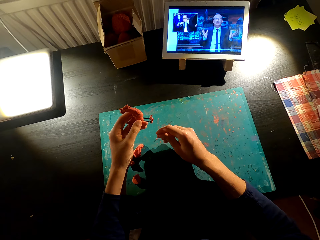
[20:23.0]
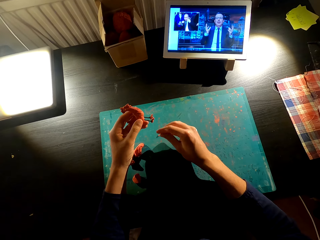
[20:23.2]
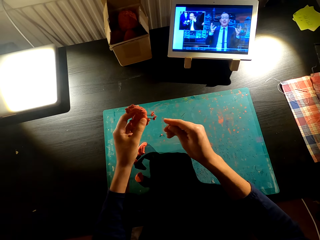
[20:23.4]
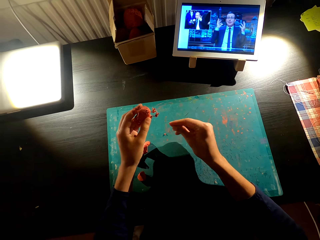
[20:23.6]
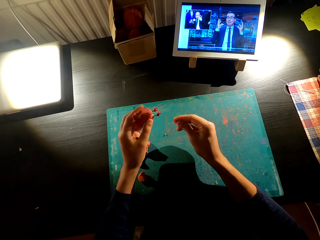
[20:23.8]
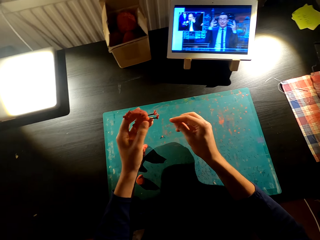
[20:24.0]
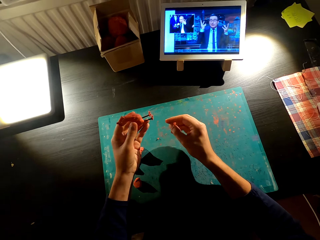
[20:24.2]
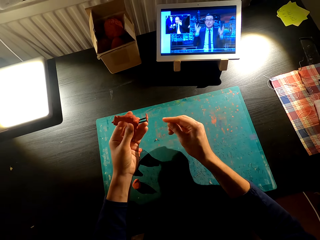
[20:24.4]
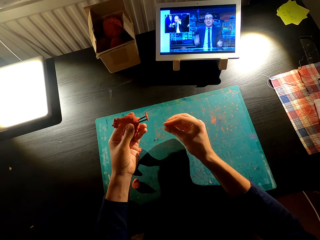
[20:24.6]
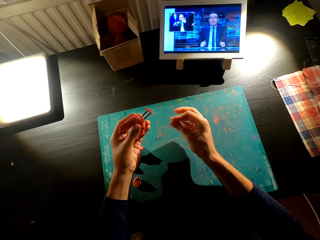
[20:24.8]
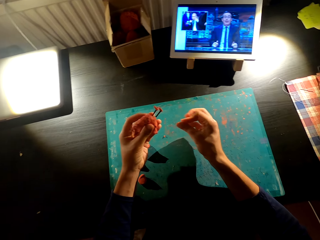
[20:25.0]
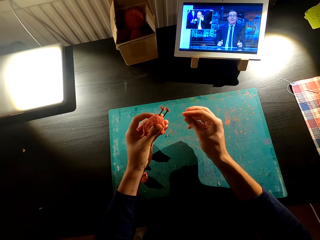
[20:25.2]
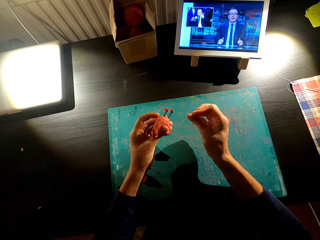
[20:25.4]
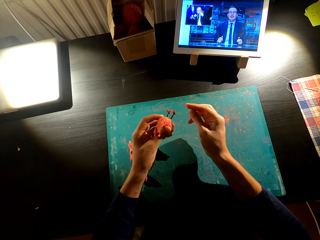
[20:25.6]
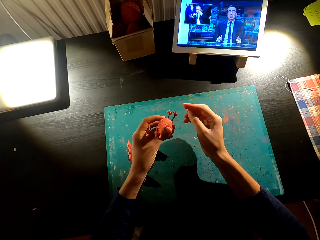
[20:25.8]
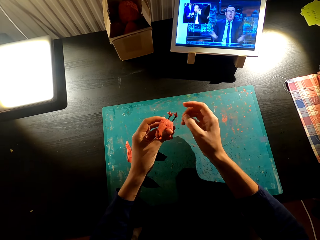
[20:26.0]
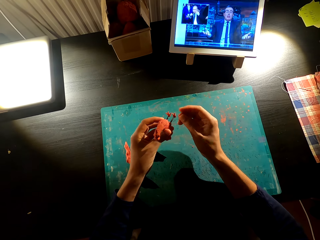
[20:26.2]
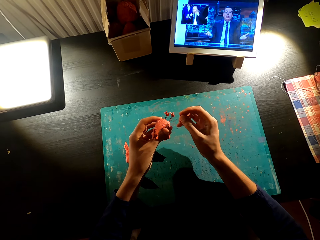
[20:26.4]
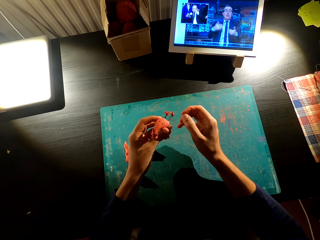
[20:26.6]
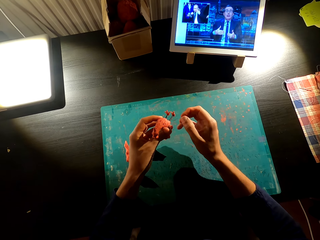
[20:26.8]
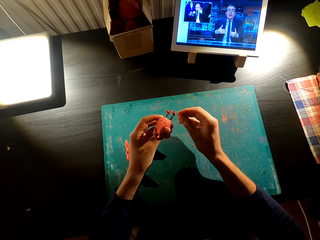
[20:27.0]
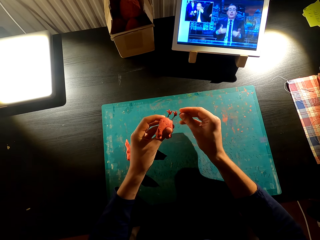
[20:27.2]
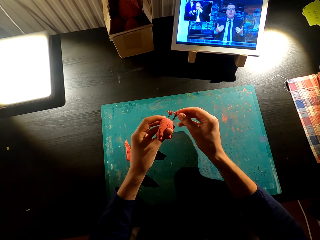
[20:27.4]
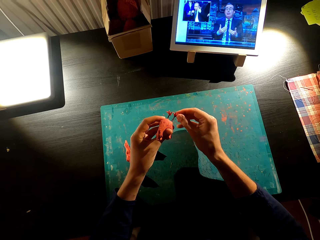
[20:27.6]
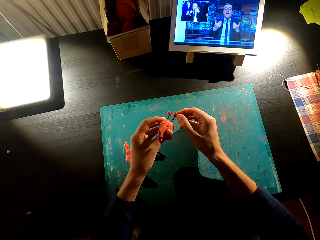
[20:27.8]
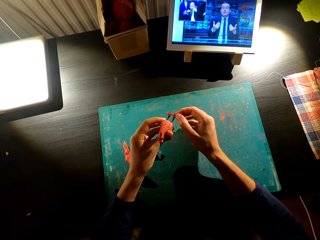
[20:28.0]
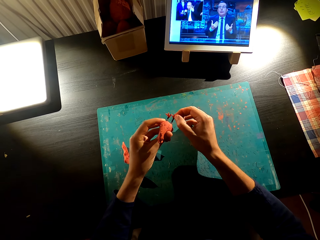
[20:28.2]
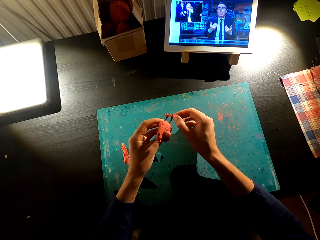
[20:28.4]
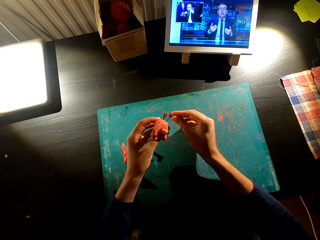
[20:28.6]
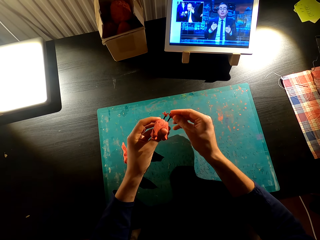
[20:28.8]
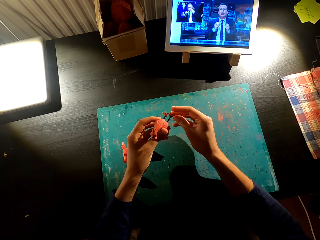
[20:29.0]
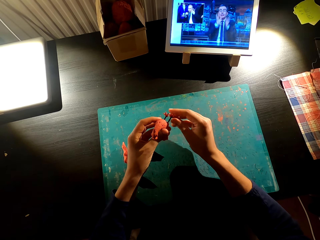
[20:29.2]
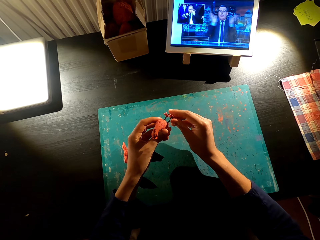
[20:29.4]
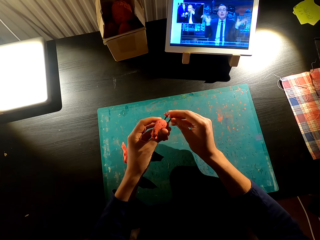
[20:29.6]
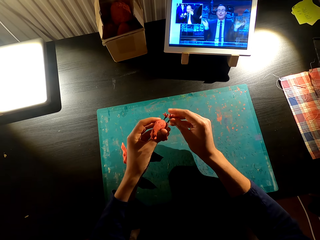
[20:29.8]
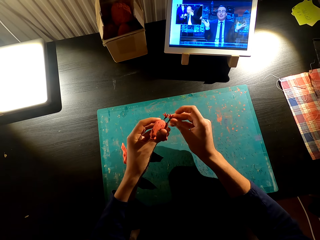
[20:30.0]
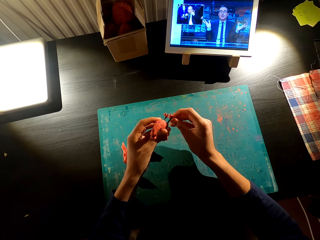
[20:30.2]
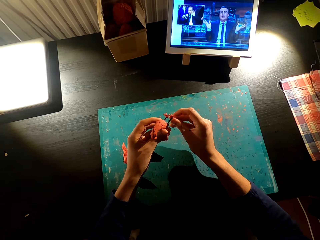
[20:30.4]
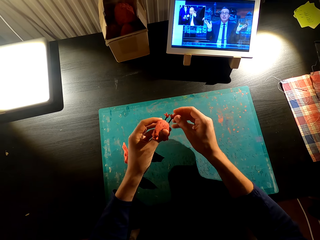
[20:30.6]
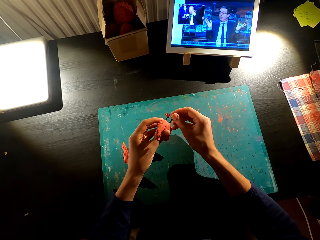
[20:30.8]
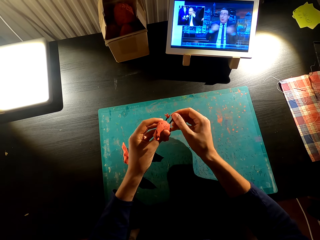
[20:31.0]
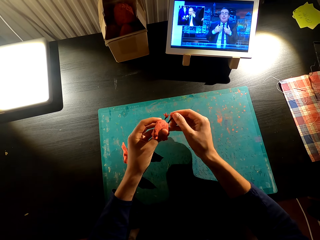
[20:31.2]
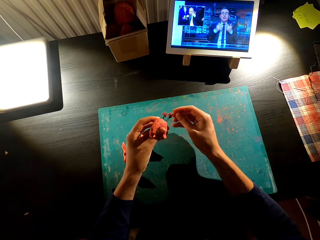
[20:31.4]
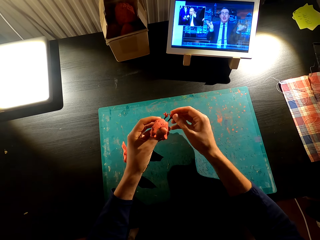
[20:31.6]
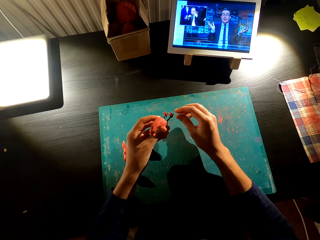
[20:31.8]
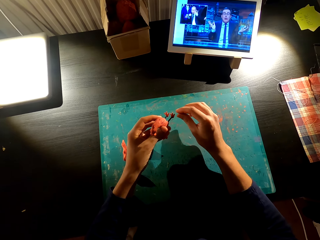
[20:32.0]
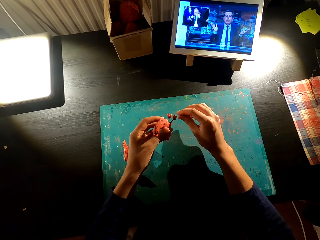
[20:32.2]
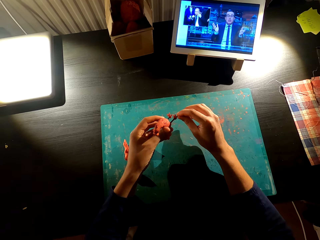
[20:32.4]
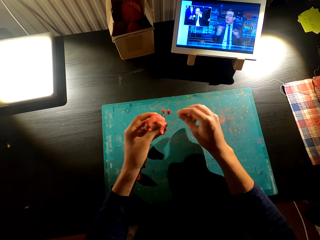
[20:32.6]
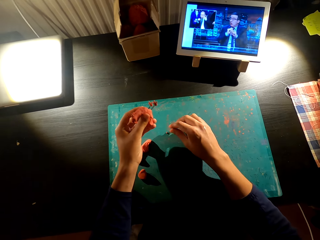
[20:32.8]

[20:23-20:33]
The camera wearer turns something. They attach the mold to the wire.

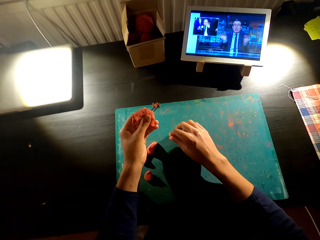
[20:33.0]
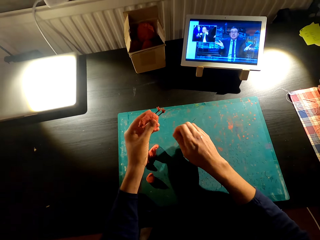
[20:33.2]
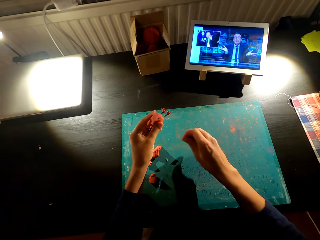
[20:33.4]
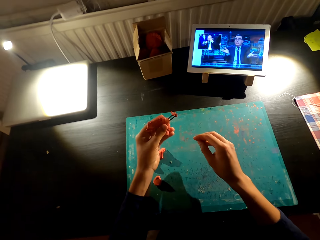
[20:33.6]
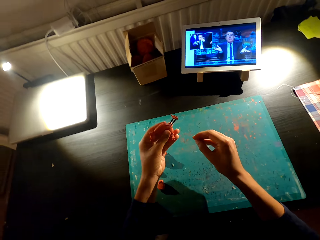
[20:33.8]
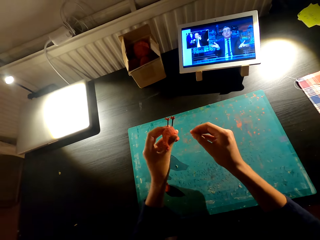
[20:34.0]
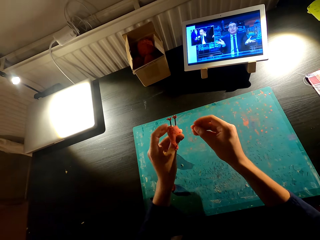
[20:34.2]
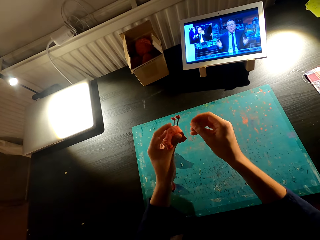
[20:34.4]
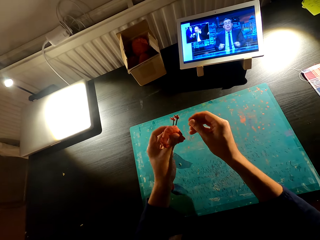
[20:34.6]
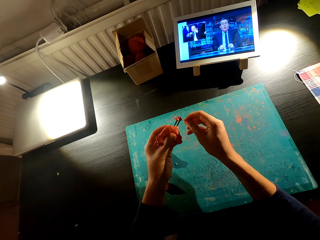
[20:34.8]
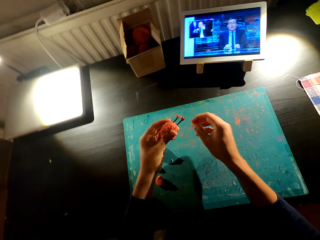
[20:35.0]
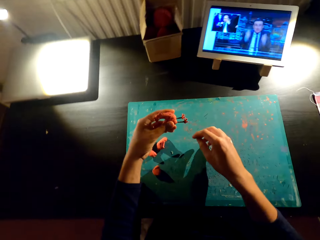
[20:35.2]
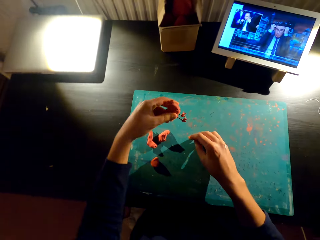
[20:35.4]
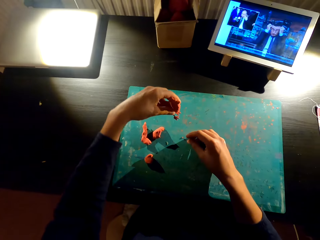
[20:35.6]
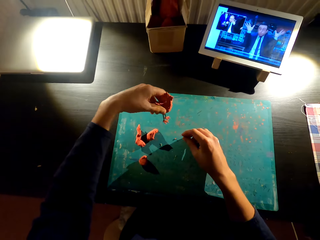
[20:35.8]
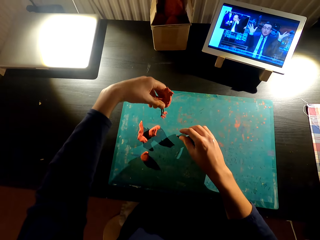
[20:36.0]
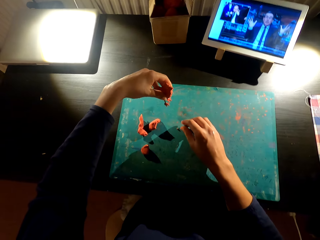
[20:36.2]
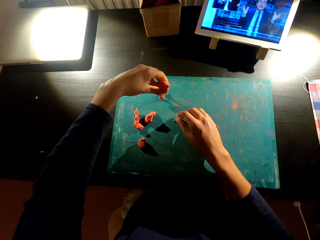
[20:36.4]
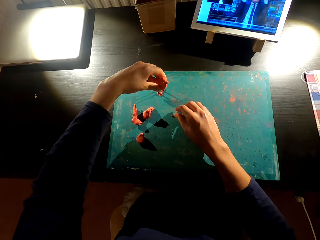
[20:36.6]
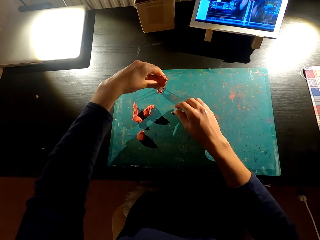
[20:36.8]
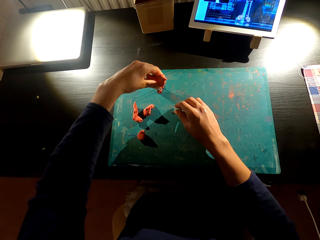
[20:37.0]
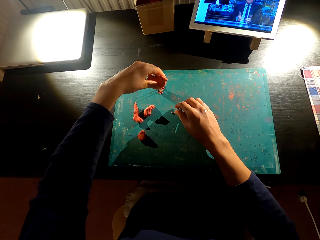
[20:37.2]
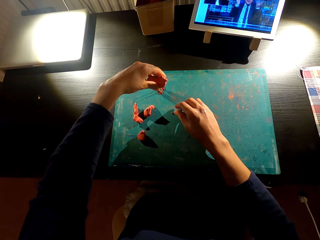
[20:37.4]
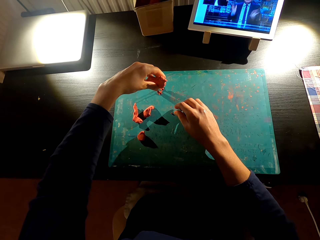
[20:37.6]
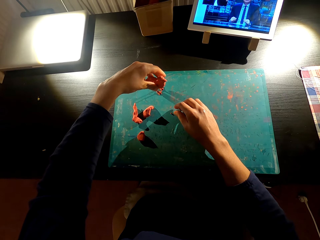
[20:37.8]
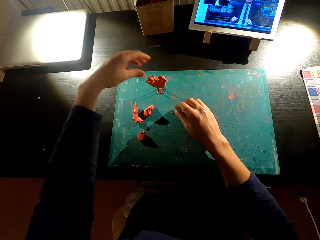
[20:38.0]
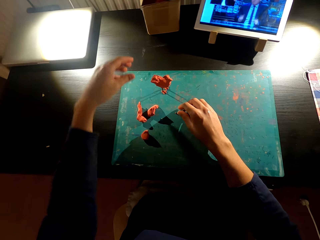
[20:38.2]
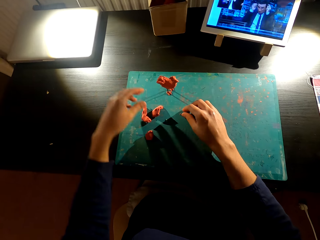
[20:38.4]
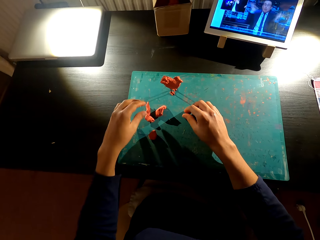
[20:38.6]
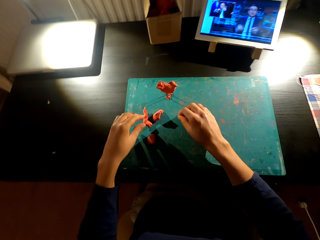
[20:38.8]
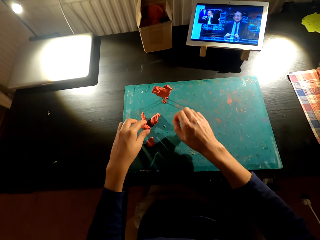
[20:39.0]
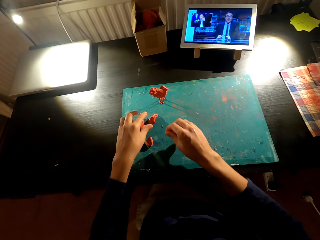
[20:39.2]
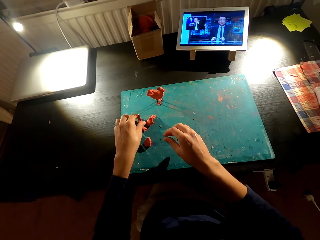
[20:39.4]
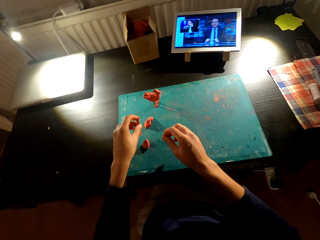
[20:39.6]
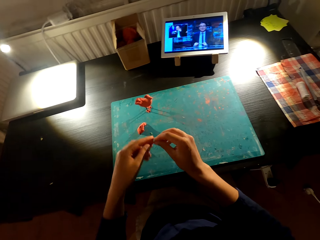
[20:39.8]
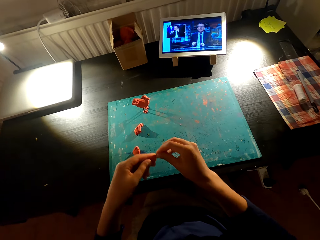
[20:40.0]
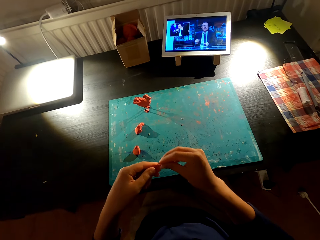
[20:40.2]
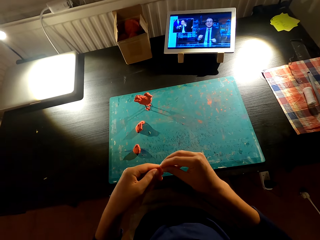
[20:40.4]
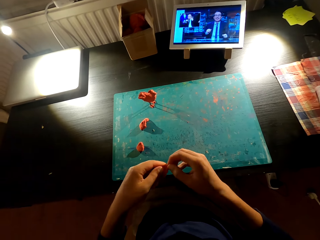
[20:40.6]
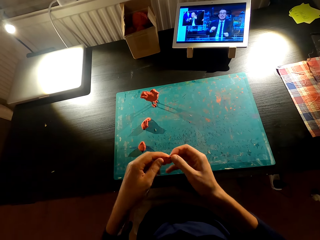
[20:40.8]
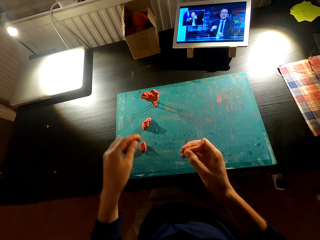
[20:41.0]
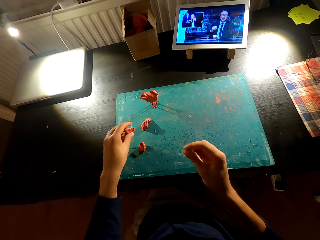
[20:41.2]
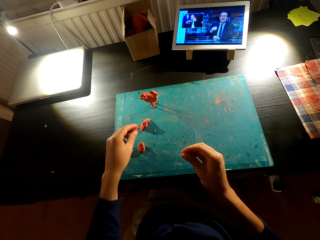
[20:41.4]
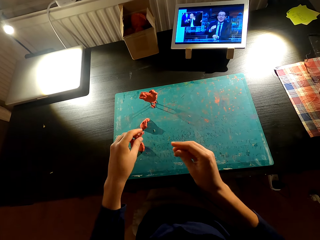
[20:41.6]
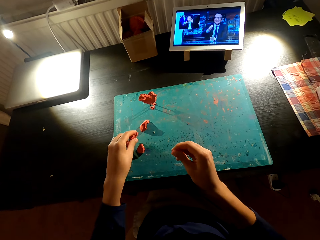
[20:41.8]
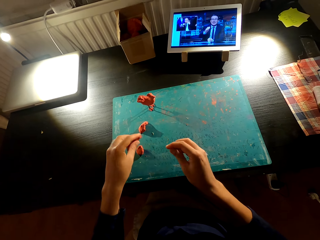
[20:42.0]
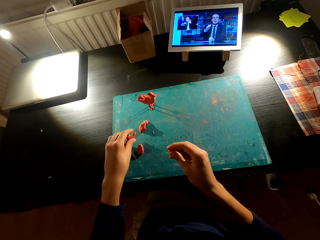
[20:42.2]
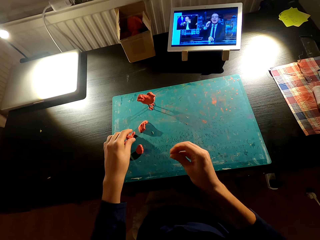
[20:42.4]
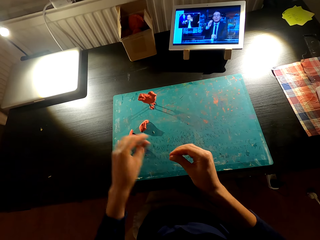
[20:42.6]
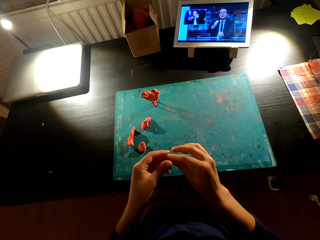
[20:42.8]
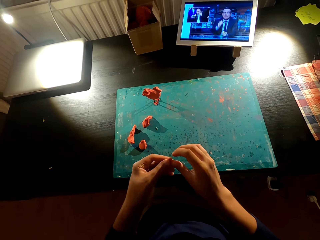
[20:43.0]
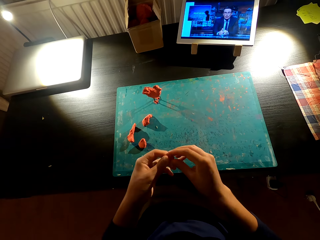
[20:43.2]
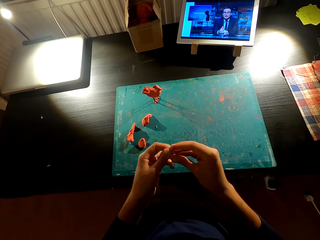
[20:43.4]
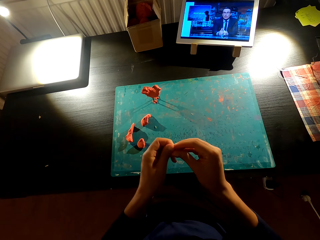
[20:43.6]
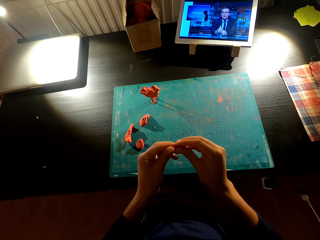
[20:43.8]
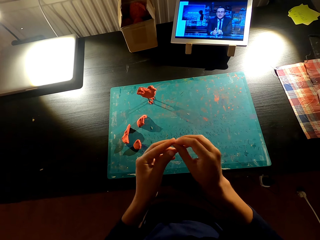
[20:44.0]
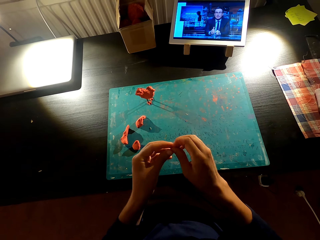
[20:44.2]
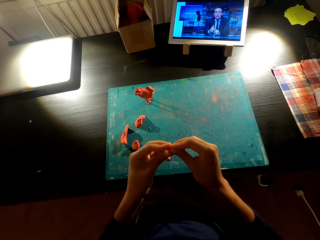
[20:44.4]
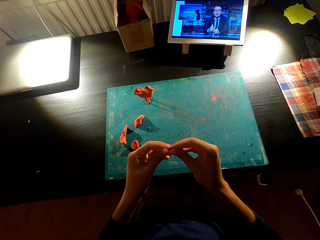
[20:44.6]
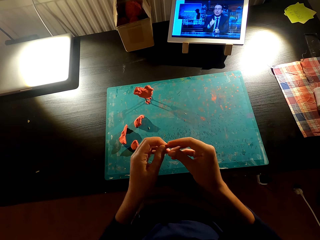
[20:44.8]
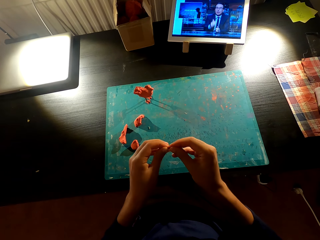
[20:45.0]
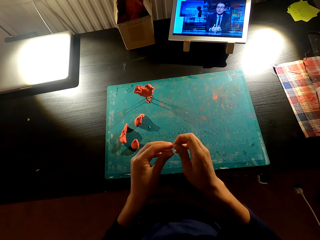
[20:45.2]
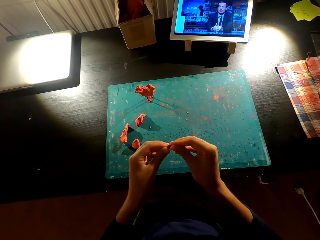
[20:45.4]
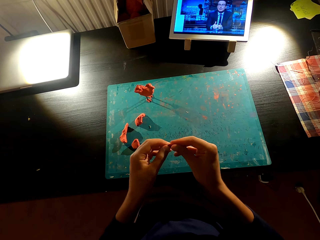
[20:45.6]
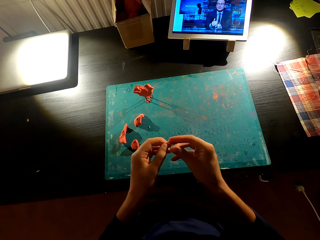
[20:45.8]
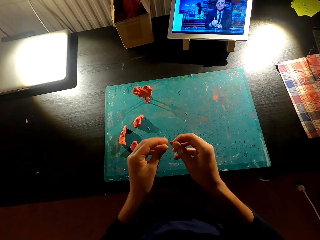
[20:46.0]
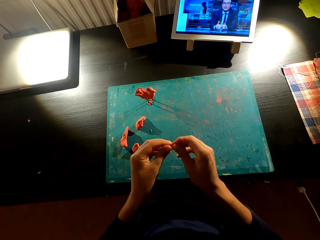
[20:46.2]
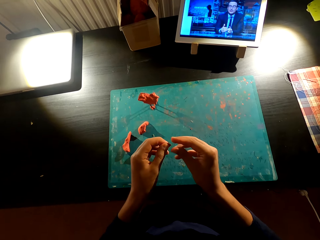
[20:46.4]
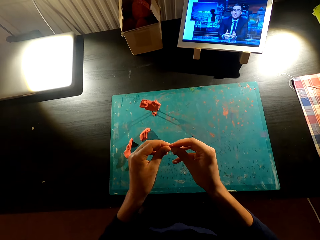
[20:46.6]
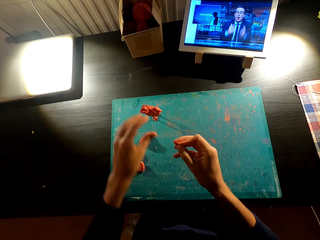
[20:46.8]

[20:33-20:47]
The camera wearer rubs the mold. They pick something from the table. They turn something. They put the mold on the table. They rub the mold. They pick something from the table. They cut something with both hands. They place something on the table. They mold something on both hands.
